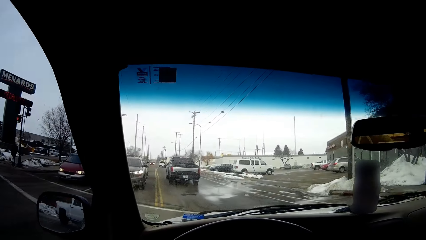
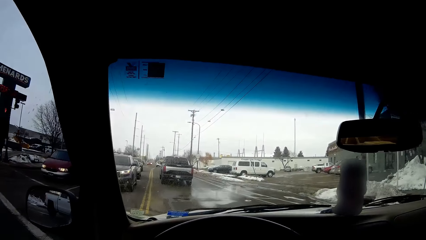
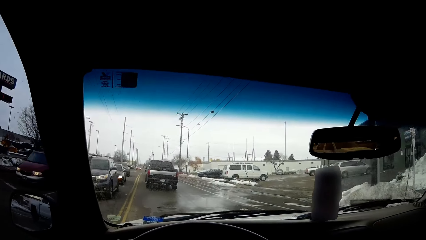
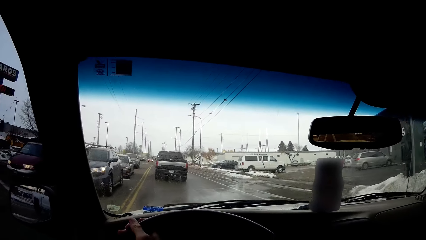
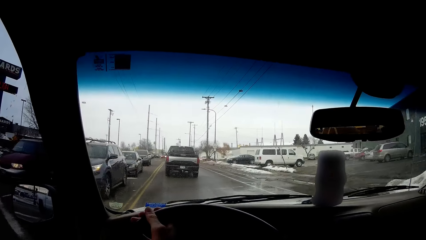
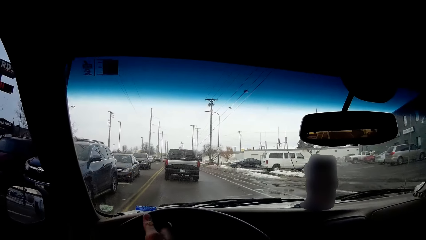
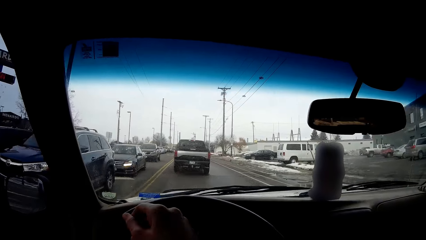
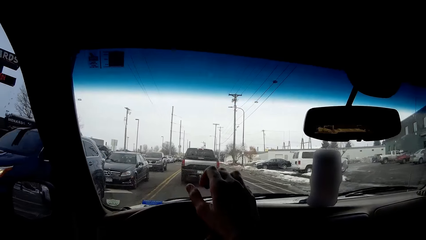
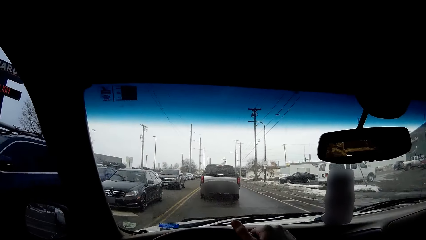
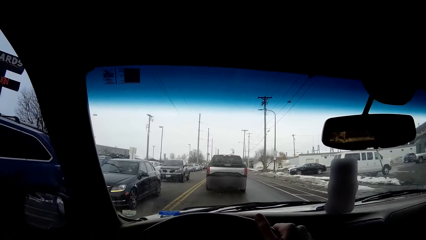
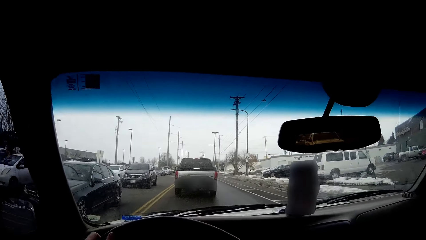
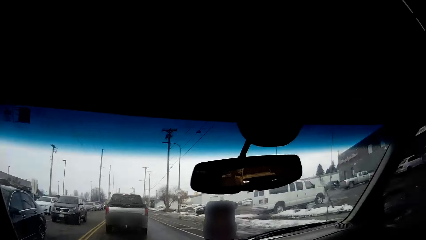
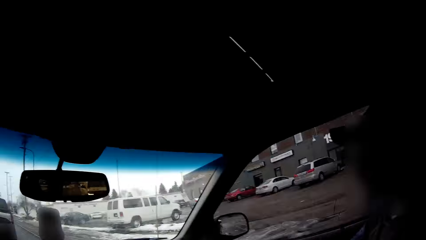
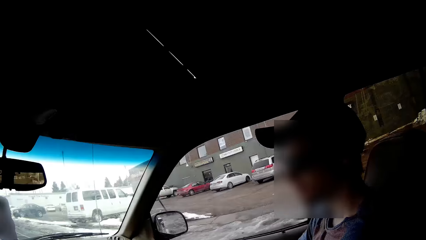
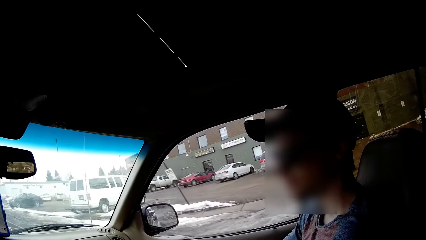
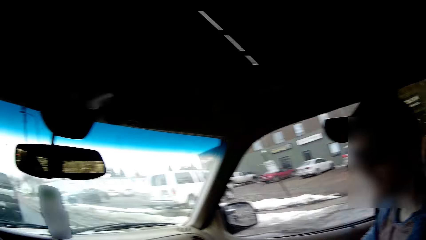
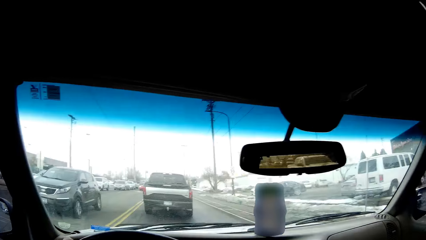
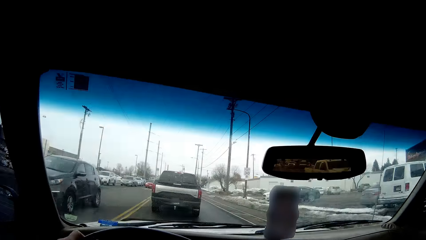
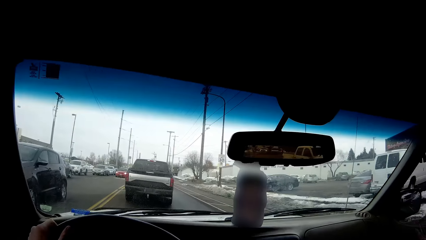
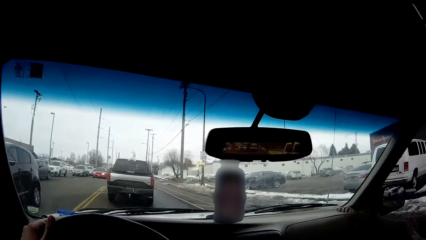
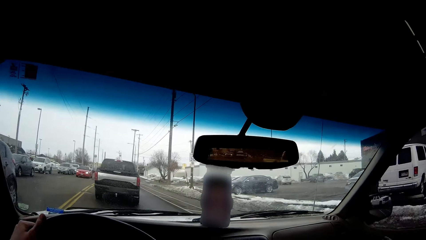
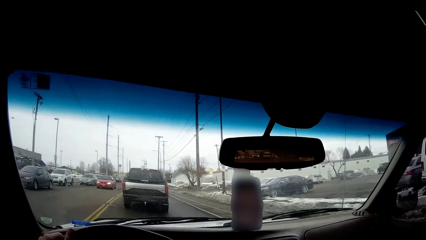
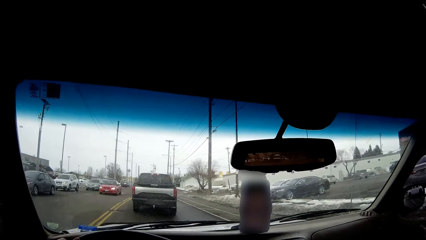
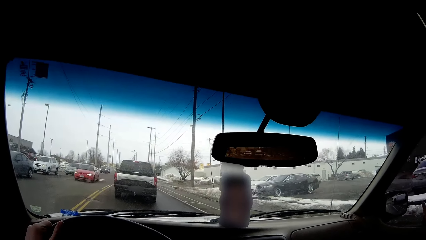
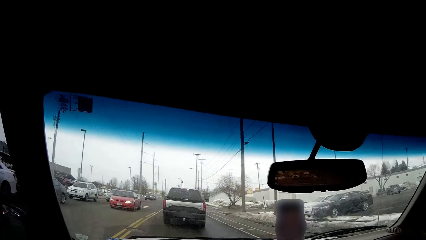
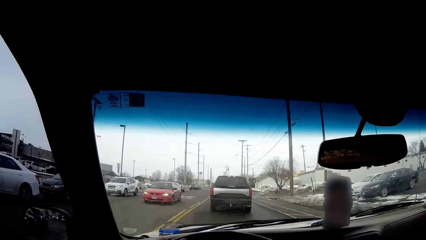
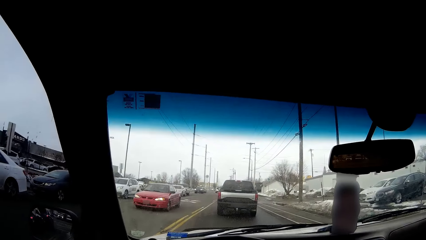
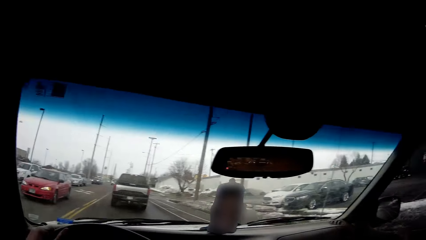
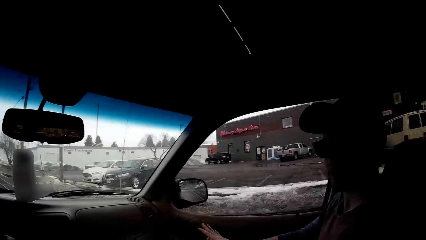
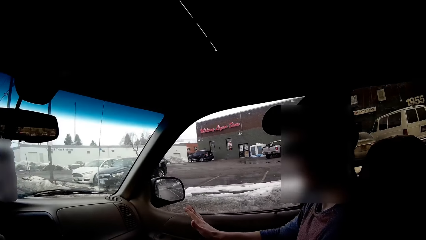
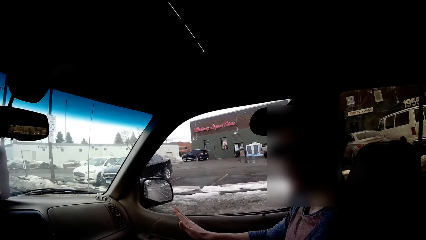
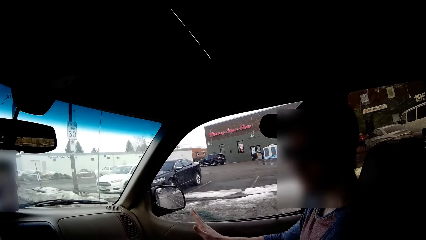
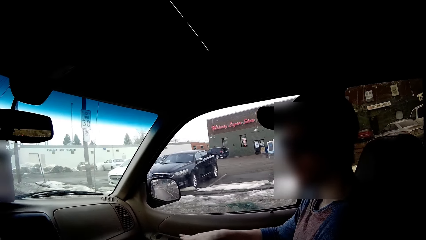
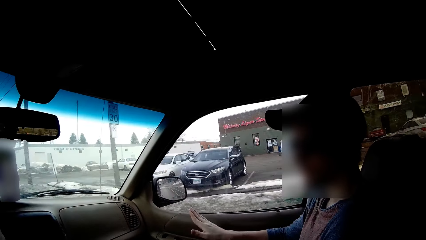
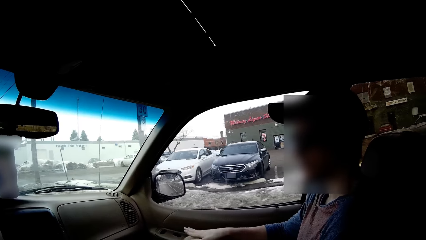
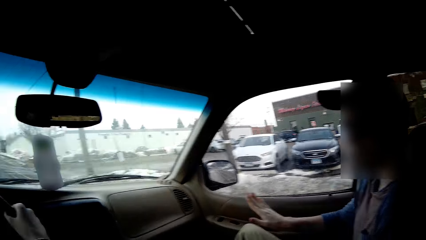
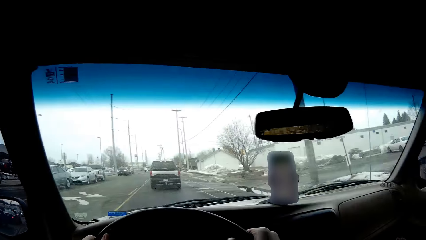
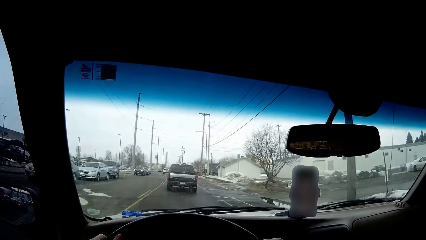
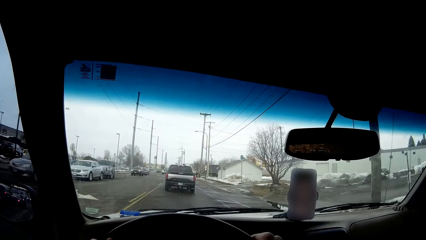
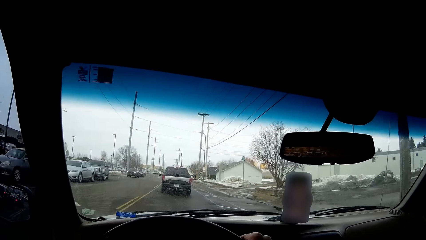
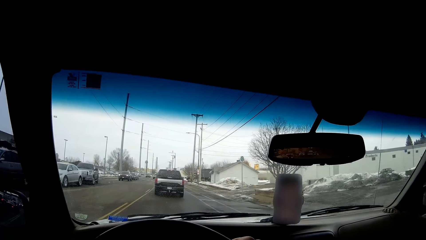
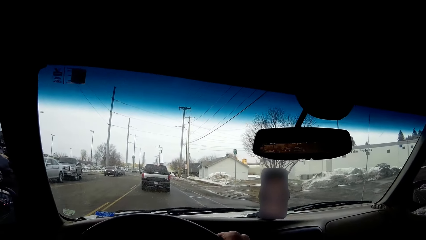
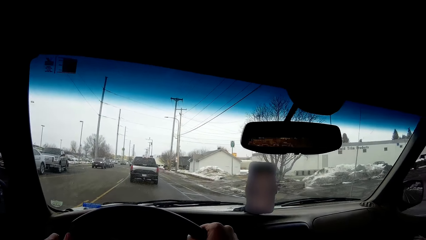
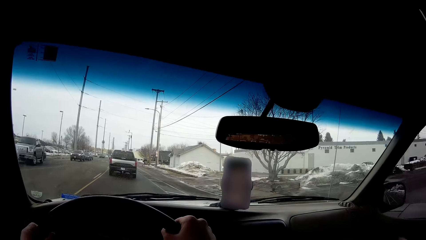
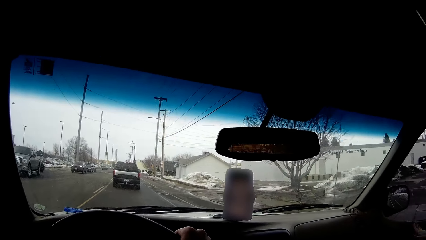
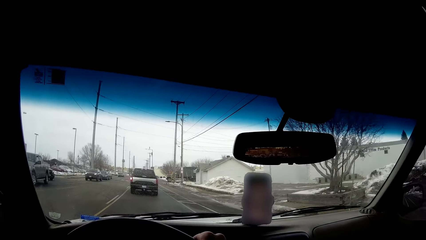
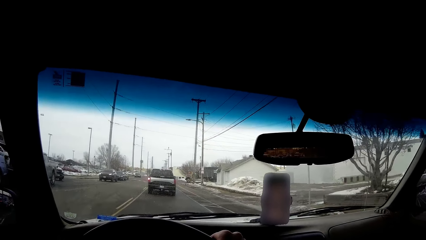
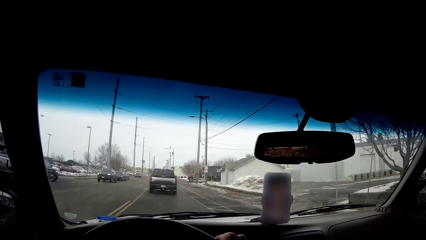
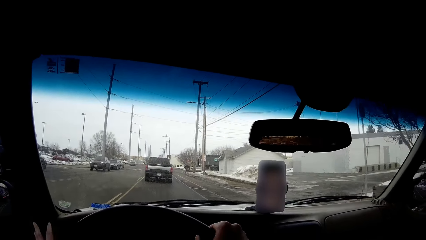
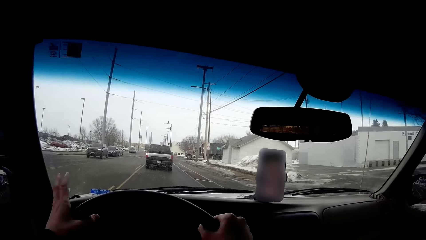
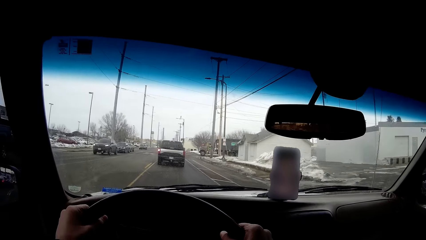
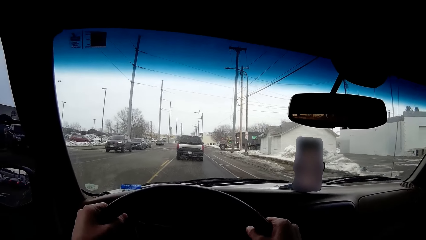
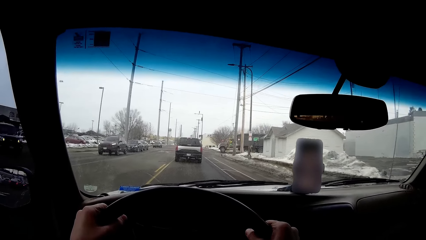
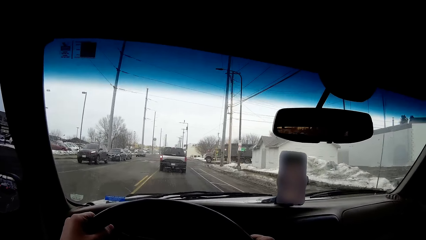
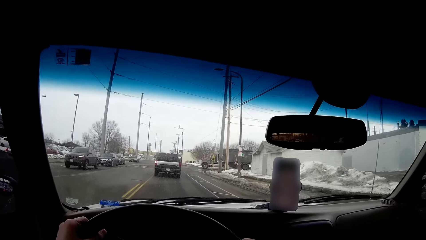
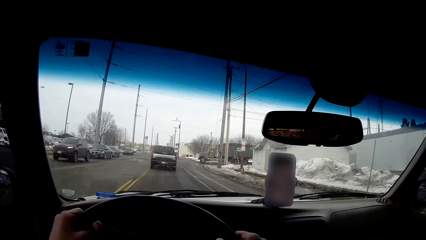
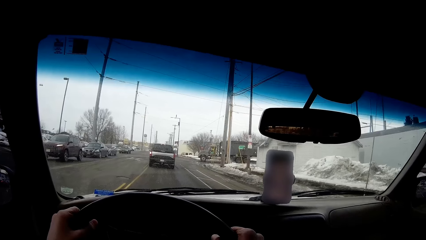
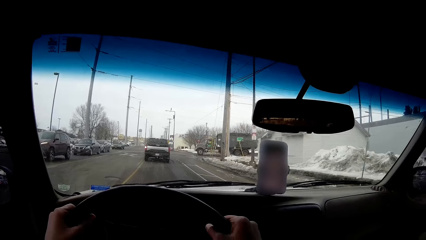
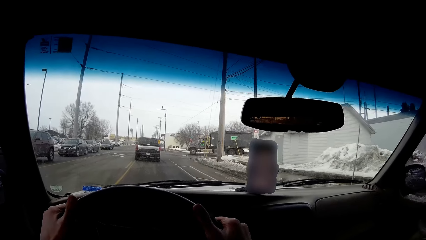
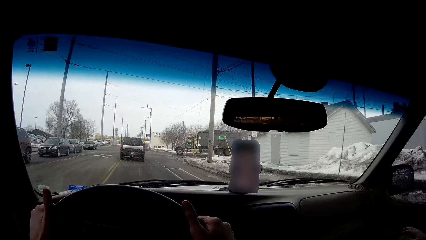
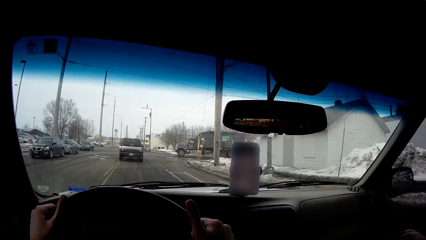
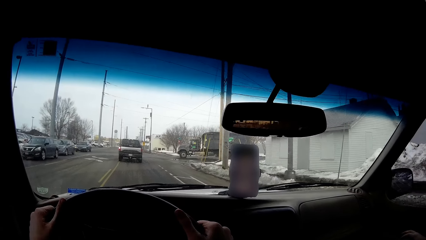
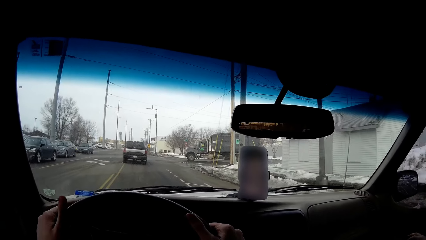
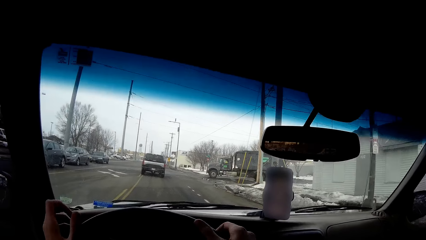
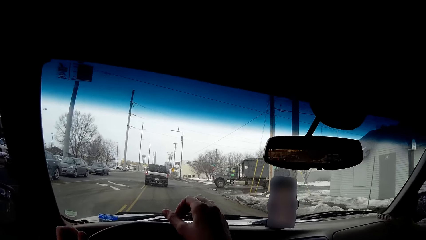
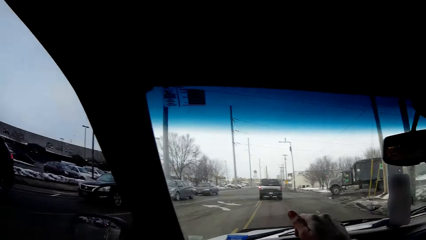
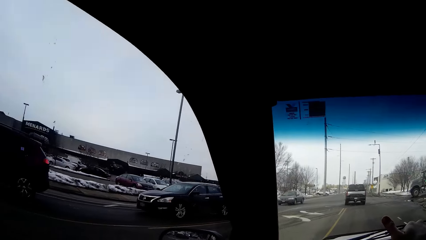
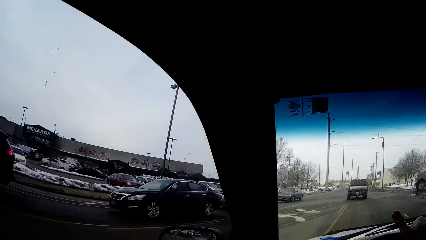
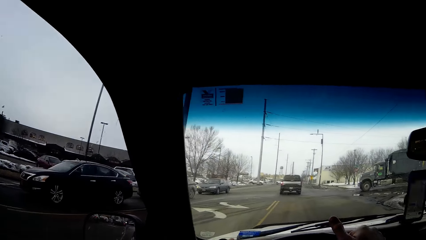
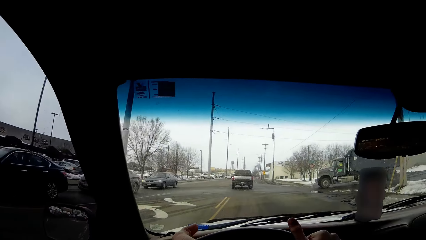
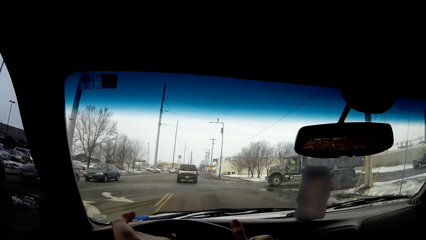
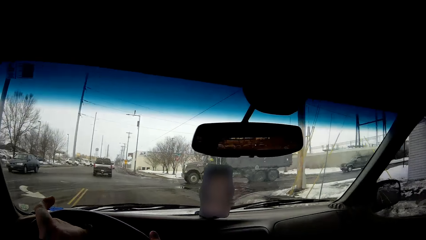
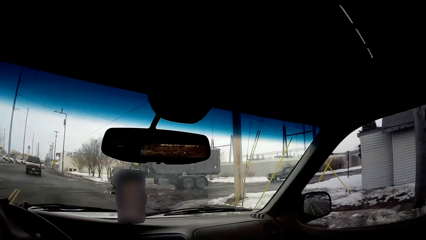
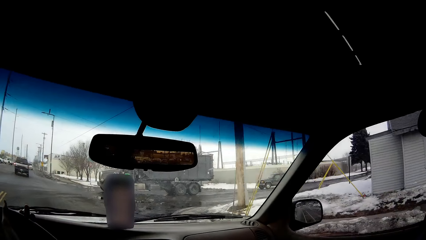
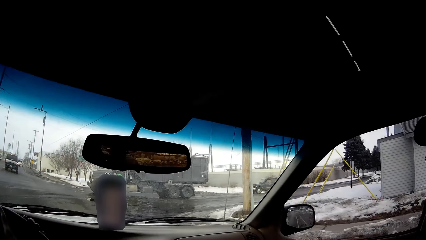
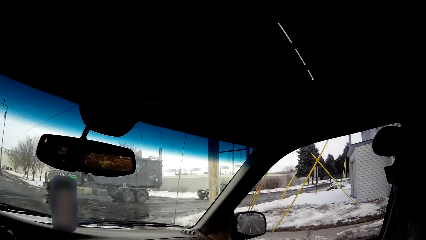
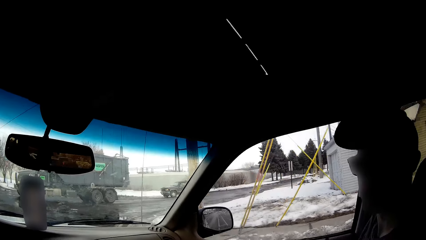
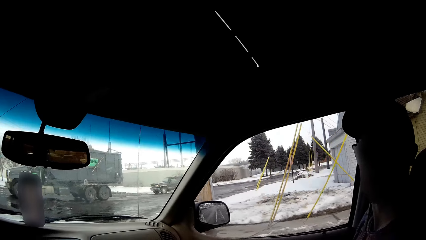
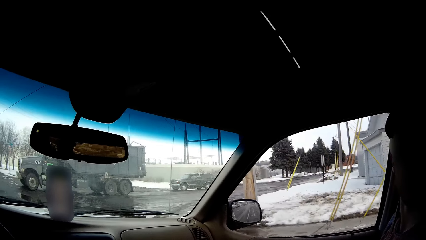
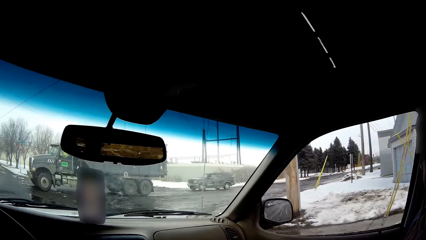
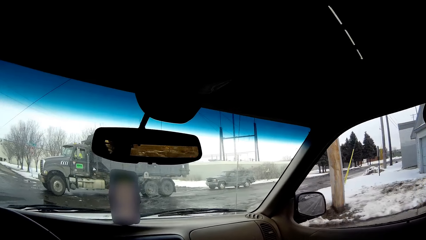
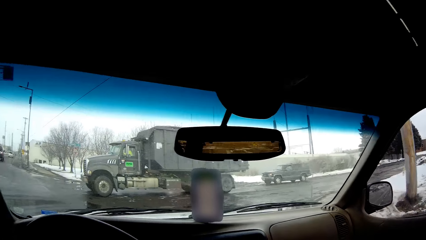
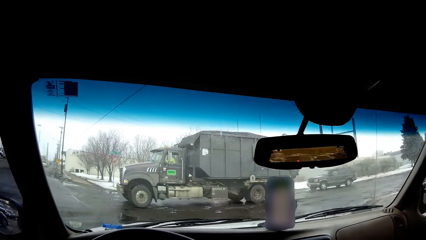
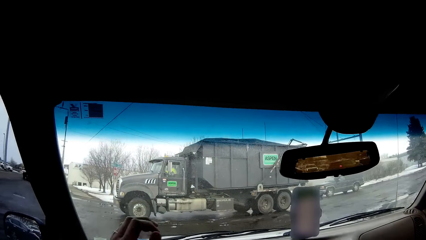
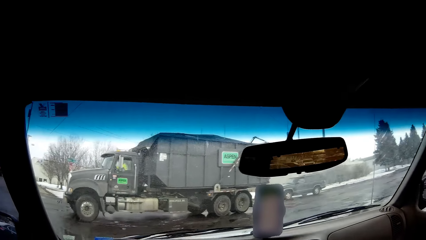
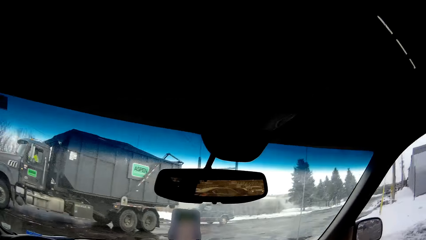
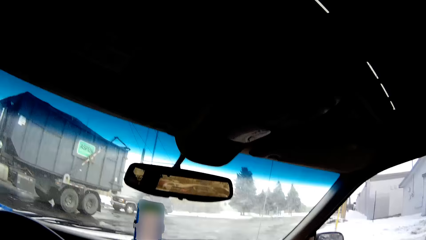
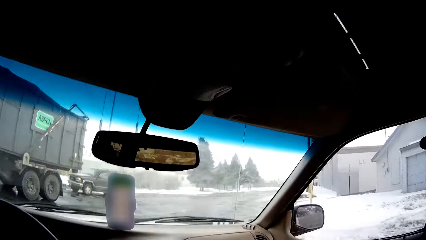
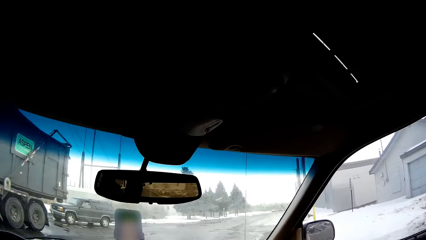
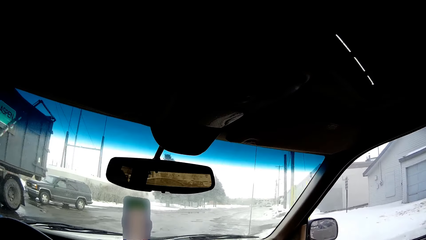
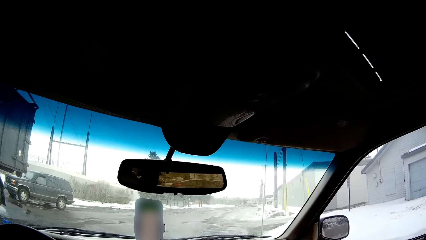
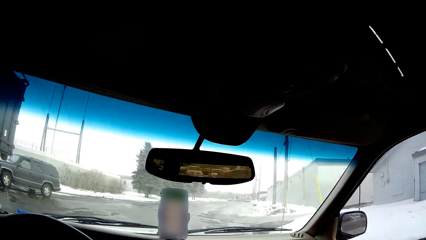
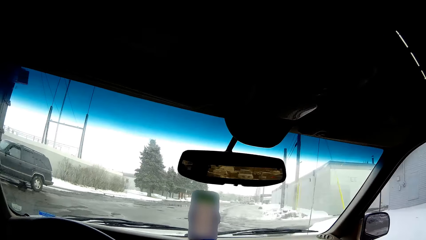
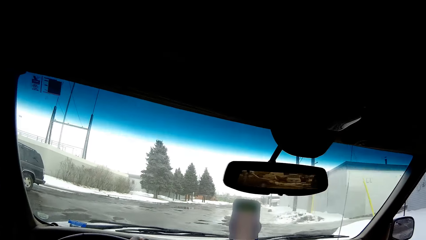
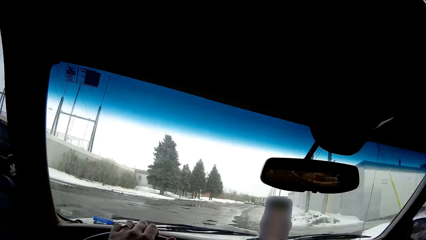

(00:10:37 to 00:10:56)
The camera wearer drives a car on the road. They dialogue with a man. They drive the car. They dialogue with the man. The man taps a knee with a hand. The camera wearer drives the car on the road. They tap the steering wheel with fingers. They look around the street. They drive the car on the road.
